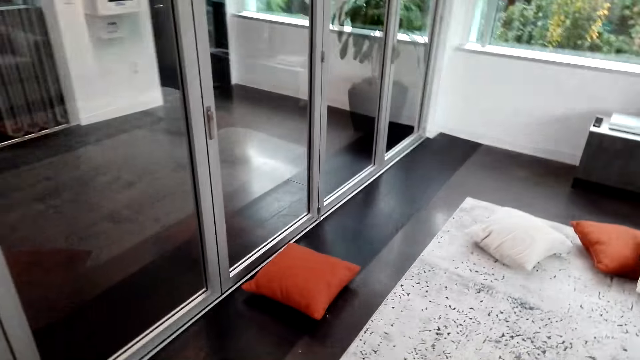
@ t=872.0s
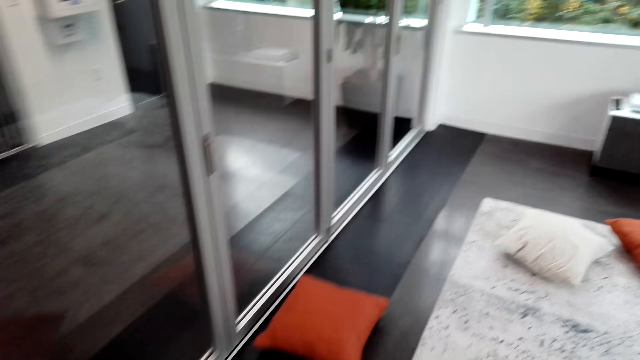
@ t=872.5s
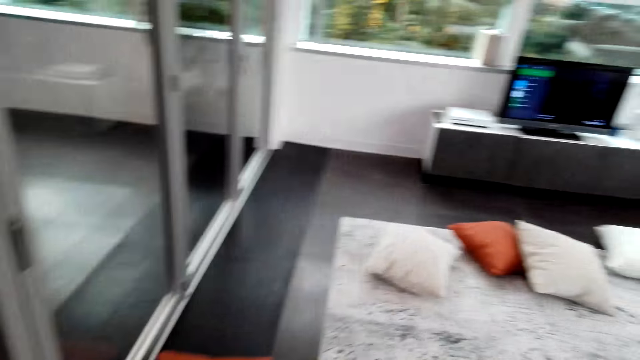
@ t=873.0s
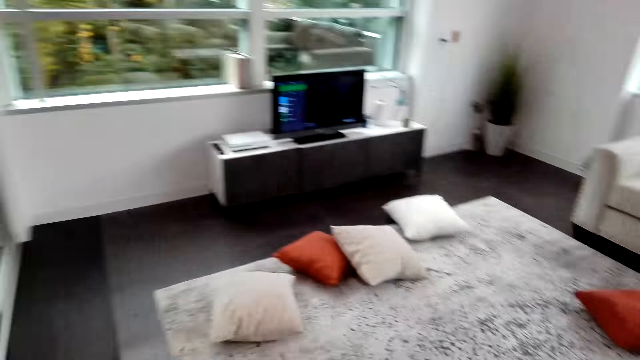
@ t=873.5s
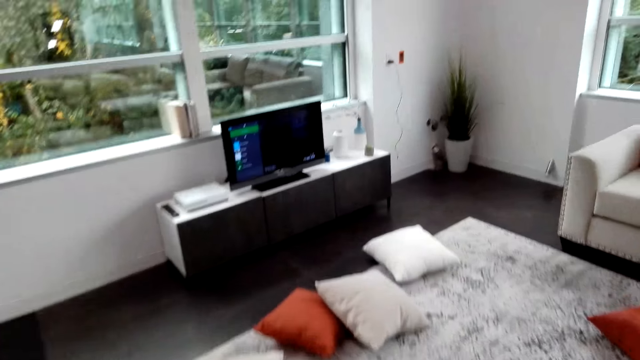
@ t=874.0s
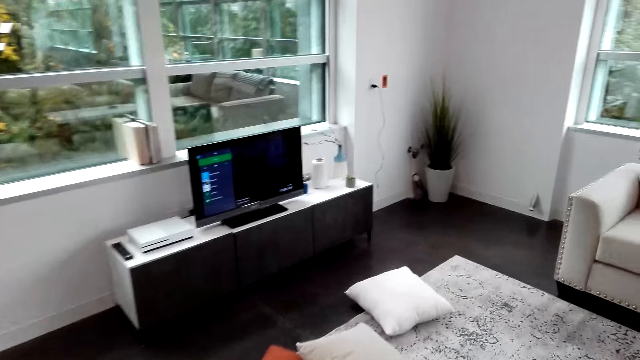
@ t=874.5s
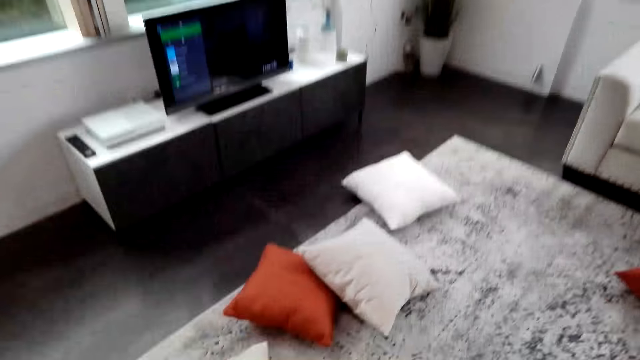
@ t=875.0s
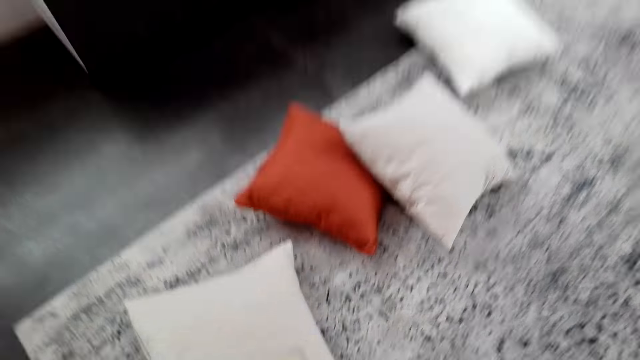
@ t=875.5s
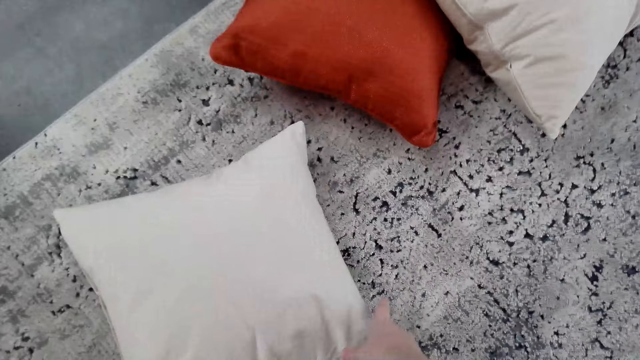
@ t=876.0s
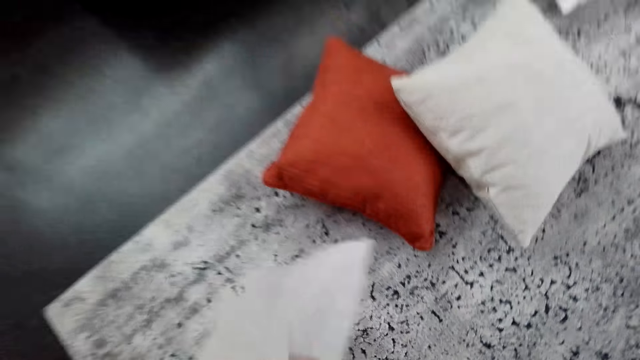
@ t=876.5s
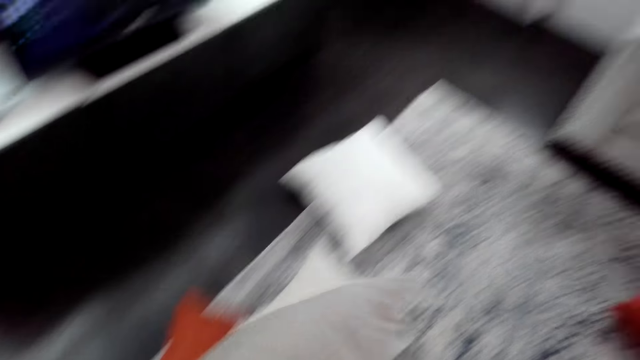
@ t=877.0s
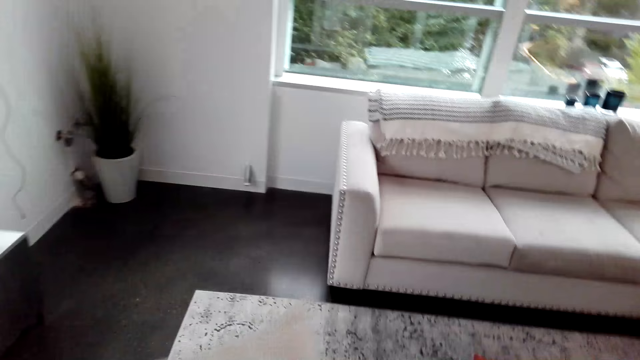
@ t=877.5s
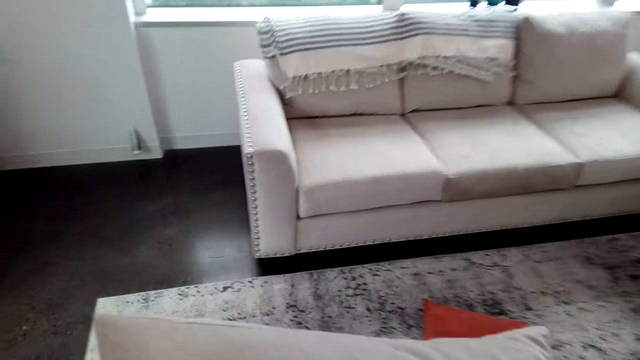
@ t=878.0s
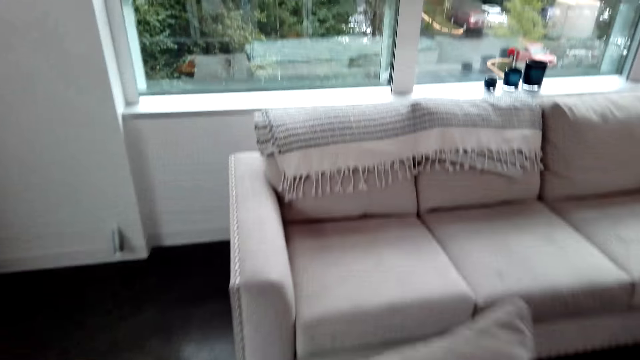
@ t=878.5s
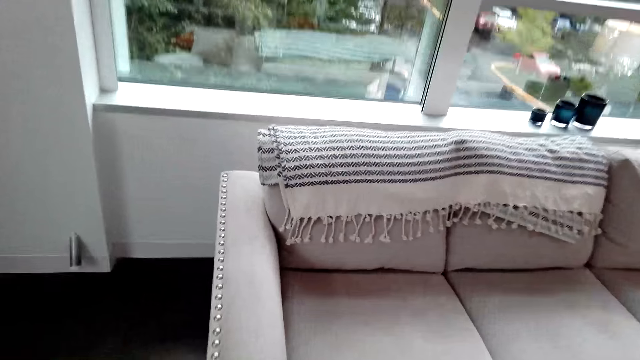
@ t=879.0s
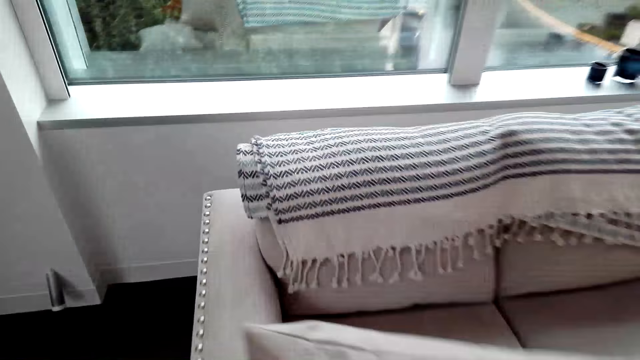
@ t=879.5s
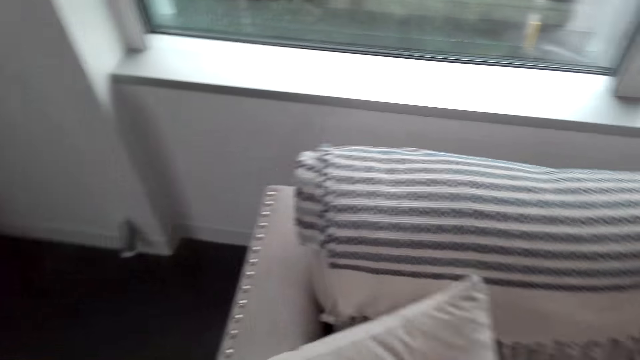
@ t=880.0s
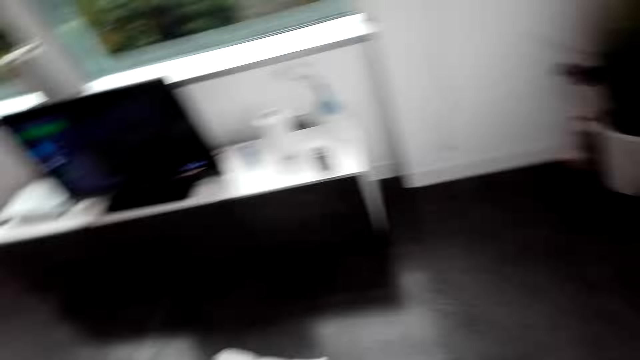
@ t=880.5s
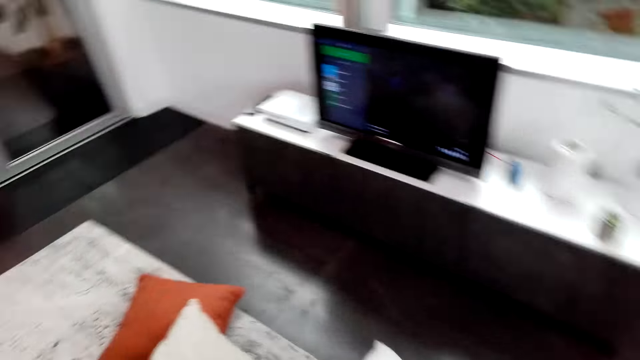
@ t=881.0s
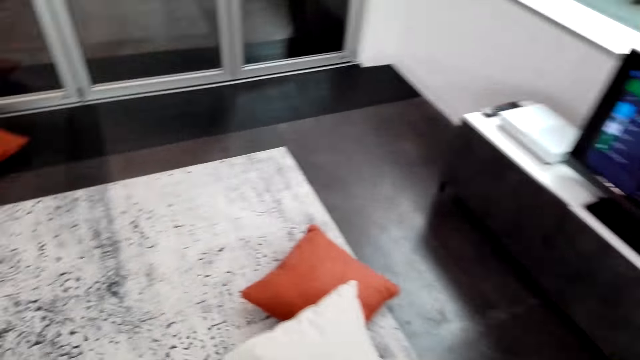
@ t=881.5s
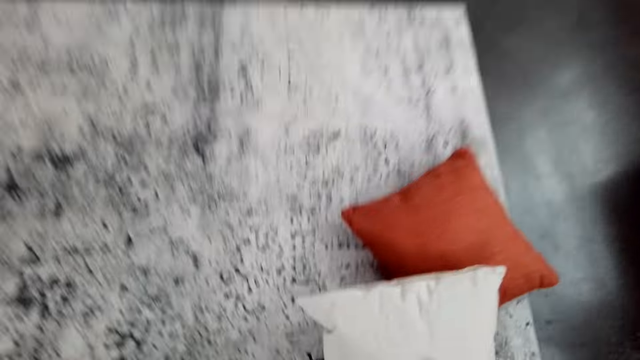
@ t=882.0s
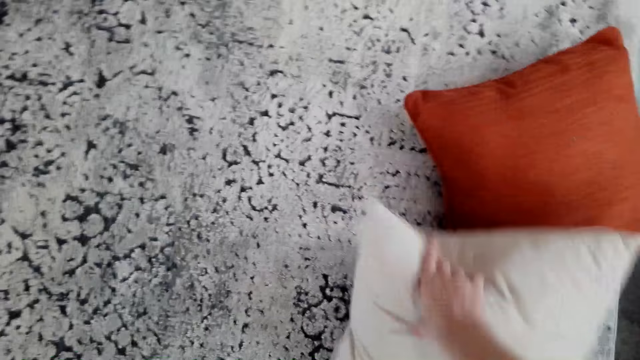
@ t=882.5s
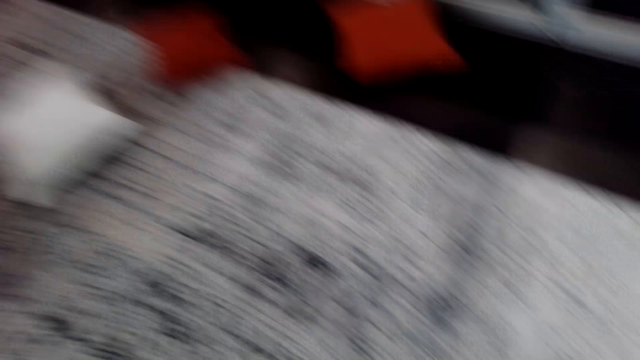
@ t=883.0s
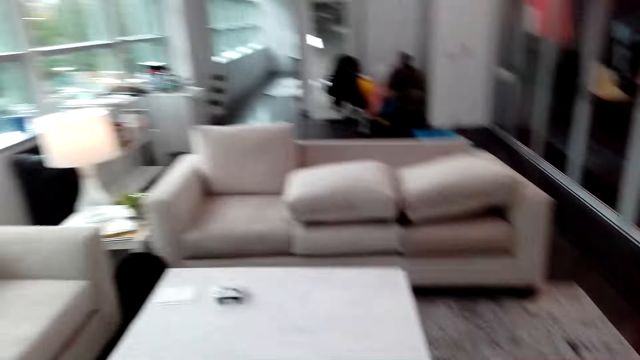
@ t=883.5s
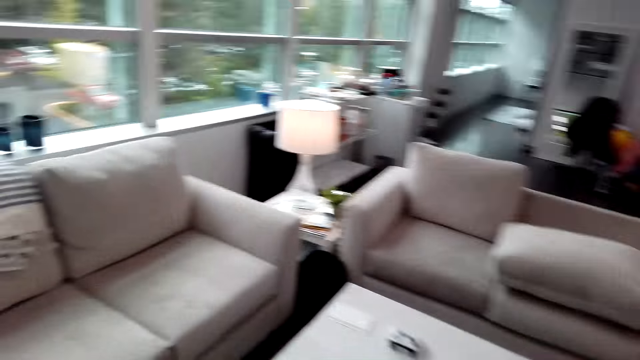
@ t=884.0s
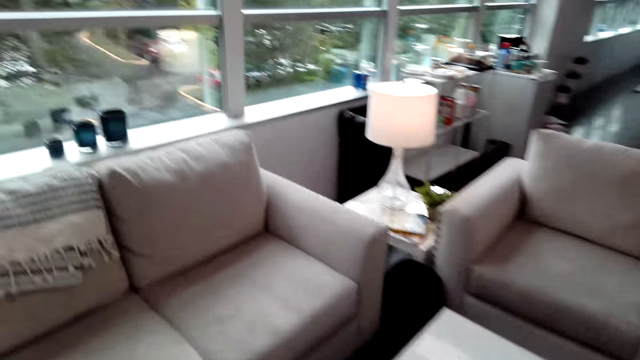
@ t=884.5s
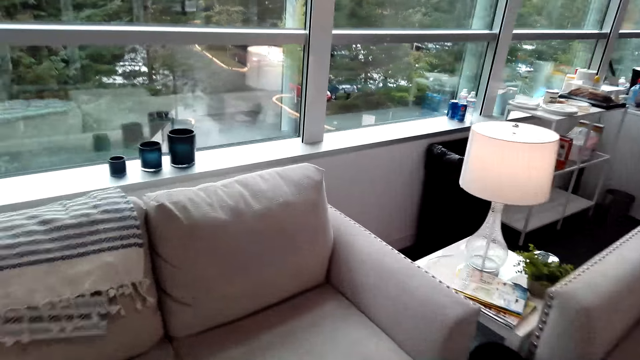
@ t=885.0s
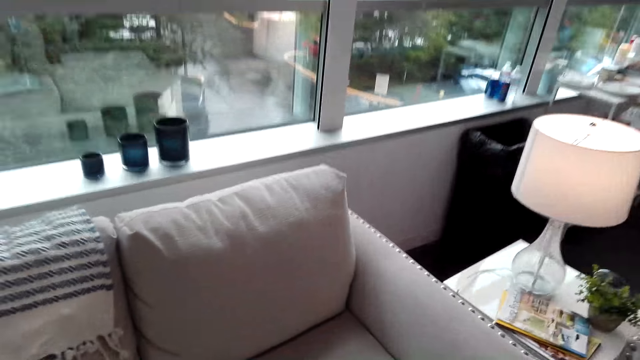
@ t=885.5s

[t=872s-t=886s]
The camera wearer picks up a pillow from the floor. They put the pillow on the sofa. They pick up a pillow from the floor. They walk in the room.

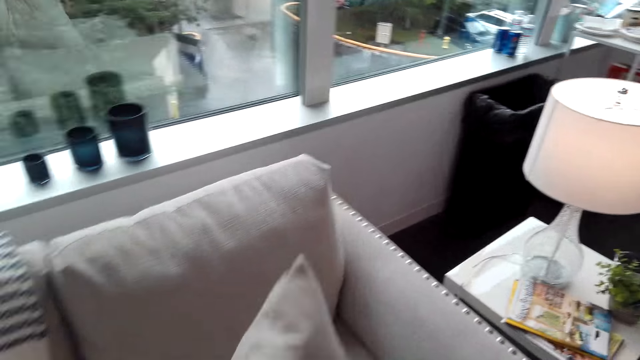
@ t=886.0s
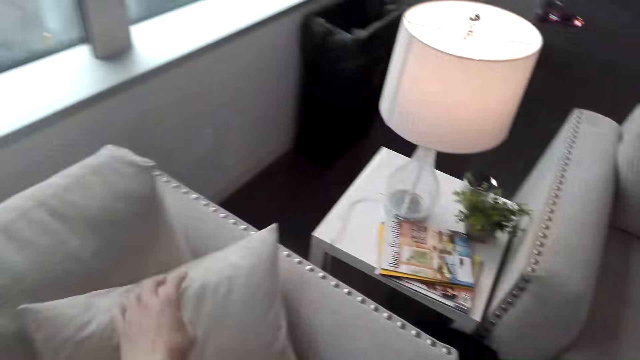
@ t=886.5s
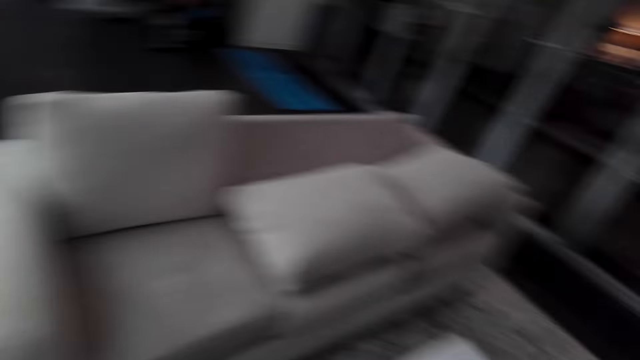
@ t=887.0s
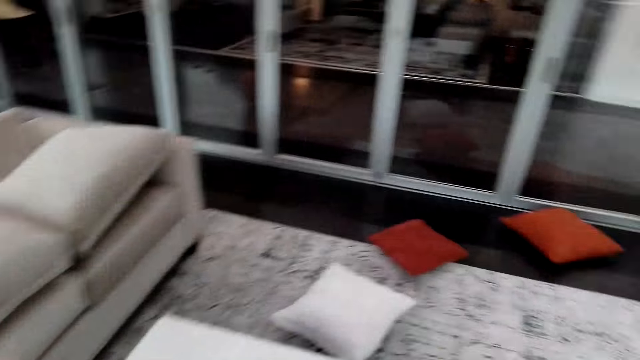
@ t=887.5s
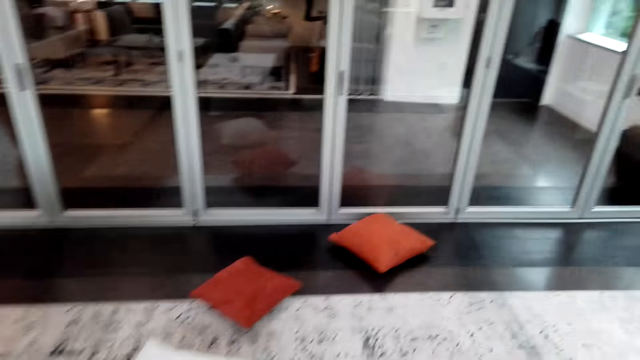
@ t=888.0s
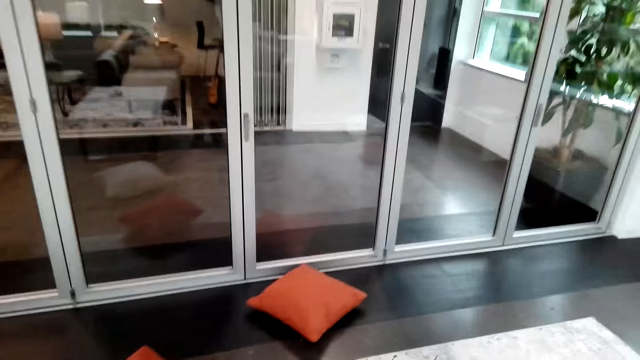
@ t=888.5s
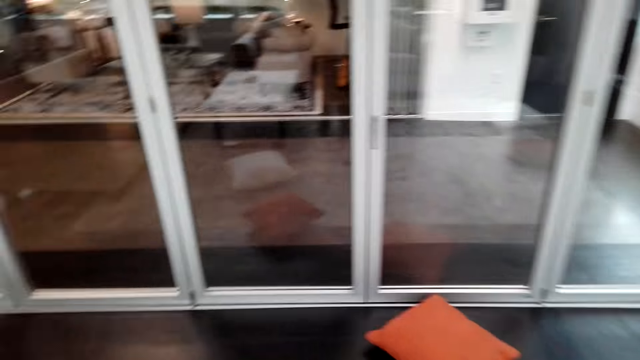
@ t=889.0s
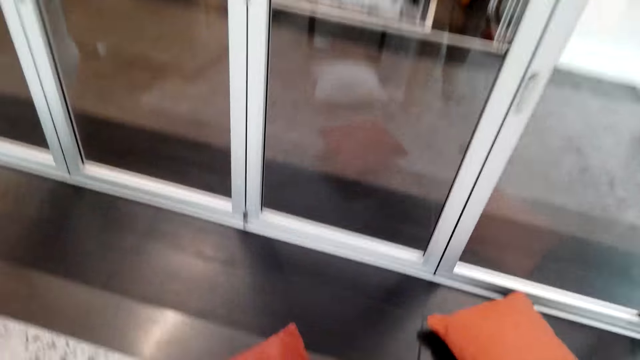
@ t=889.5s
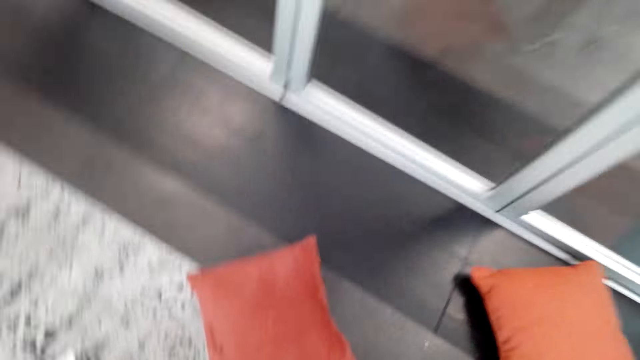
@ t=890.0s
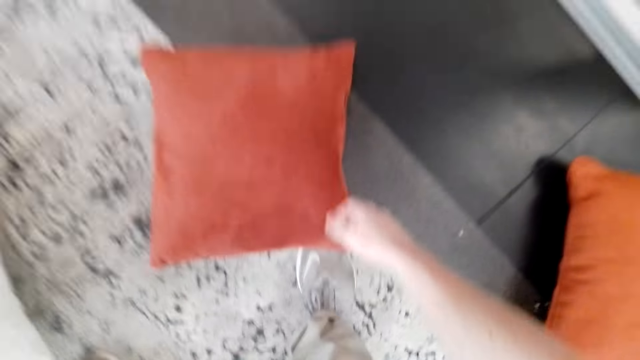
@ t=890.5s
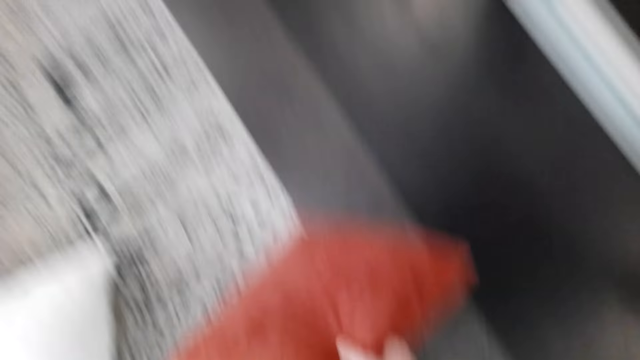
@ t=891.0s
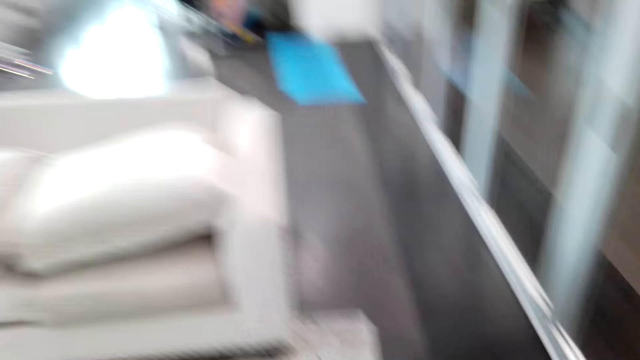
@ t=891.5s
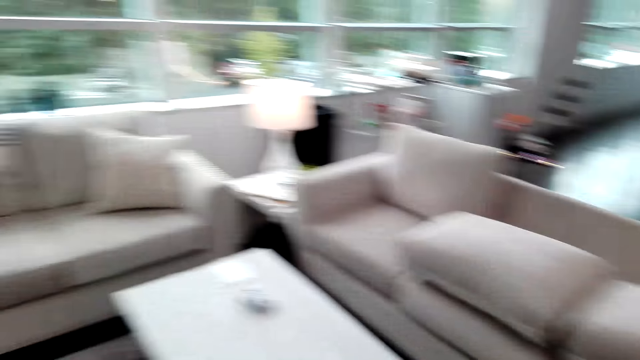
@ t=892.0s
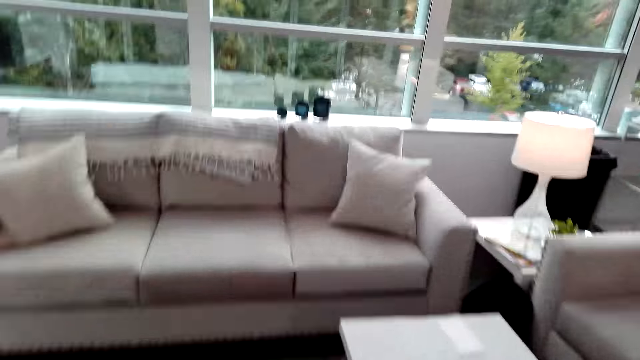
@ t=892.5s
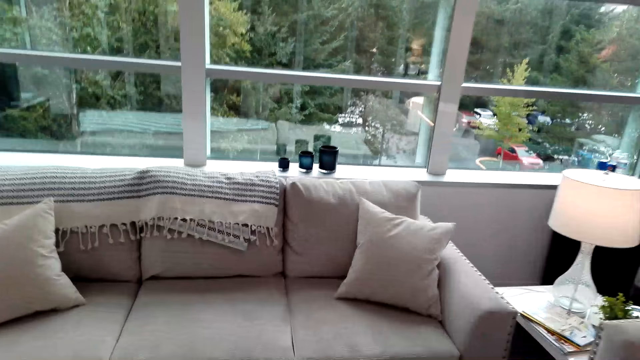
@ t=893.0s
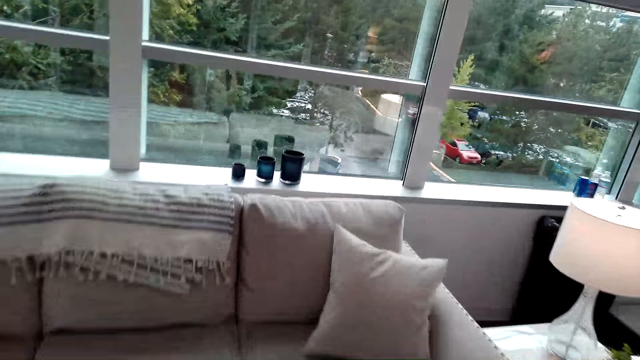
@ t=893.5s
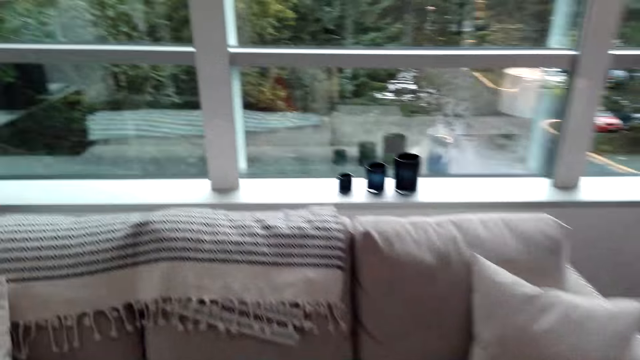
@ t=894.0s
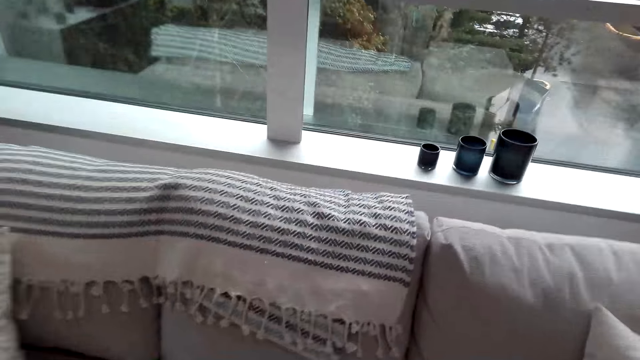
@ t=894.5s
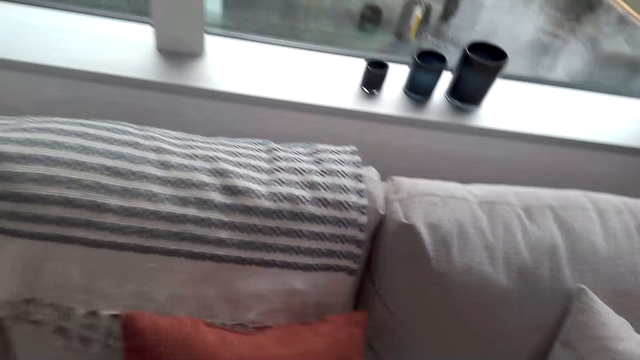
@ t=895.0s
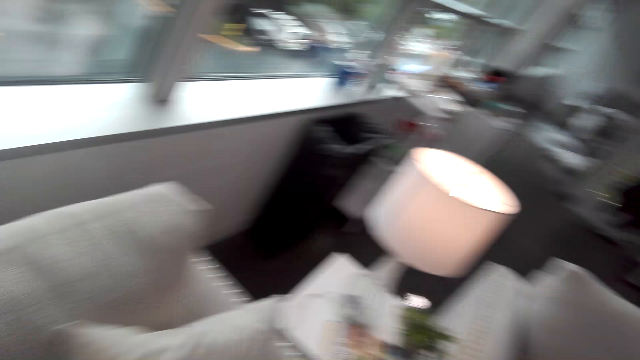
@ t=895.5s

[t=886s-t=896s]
The camera wearer puts the pillow on the sofa. They walk in the room. They pick a pillow from the floor. They walk in the room. They put the pillow on the sofa.
